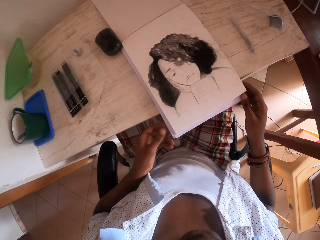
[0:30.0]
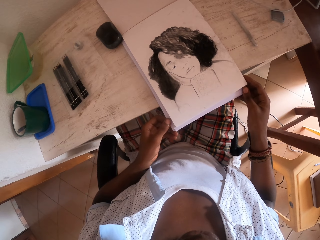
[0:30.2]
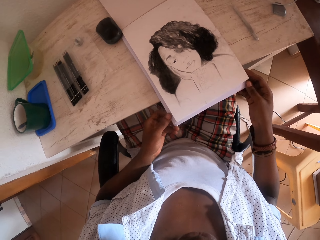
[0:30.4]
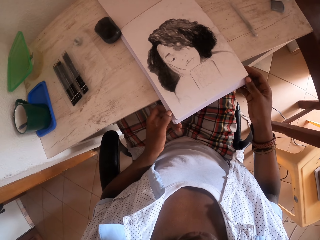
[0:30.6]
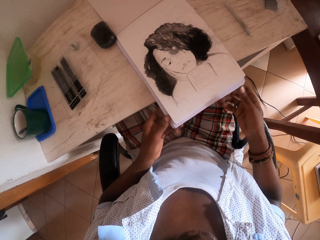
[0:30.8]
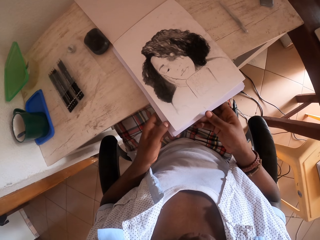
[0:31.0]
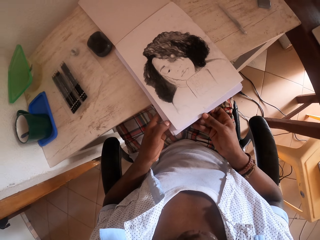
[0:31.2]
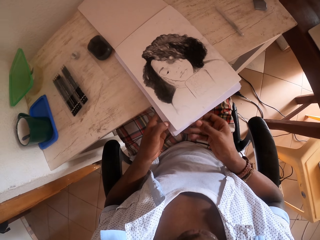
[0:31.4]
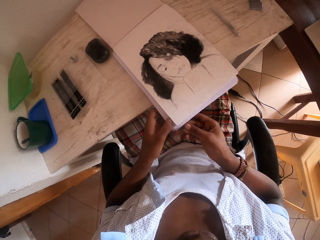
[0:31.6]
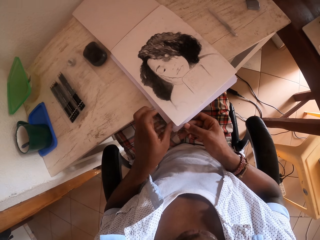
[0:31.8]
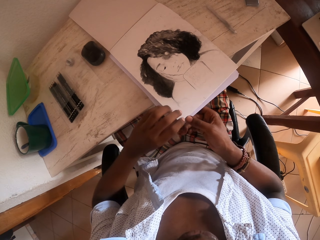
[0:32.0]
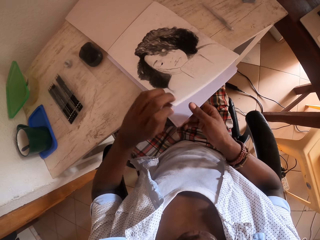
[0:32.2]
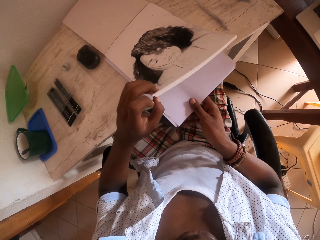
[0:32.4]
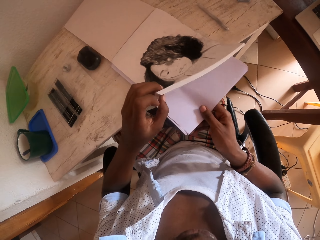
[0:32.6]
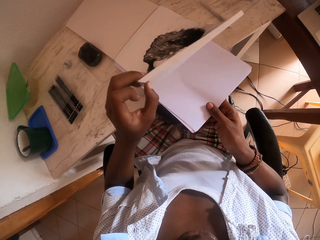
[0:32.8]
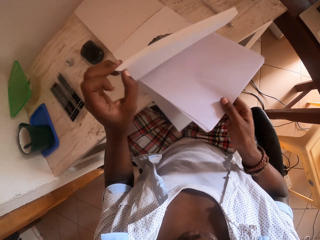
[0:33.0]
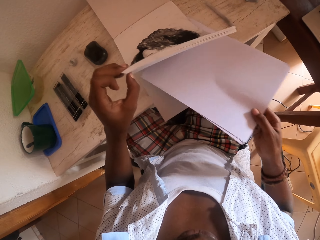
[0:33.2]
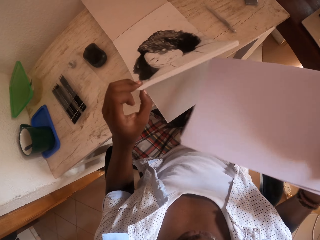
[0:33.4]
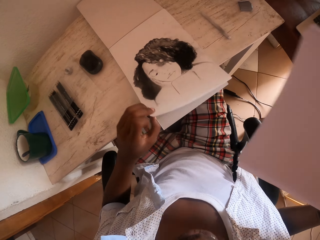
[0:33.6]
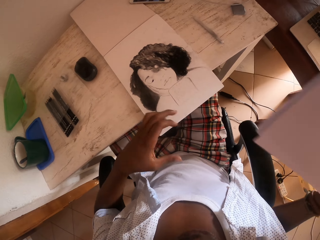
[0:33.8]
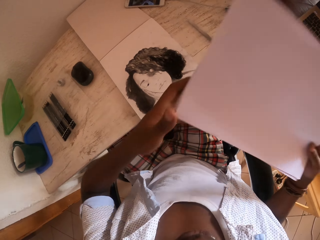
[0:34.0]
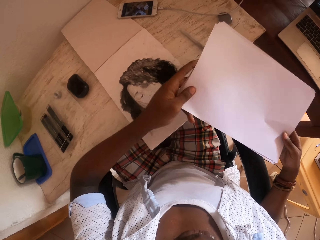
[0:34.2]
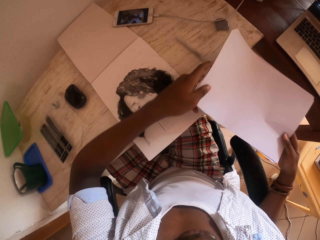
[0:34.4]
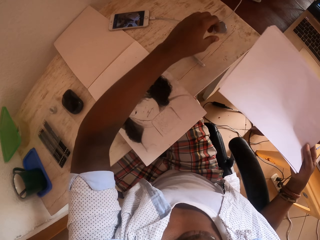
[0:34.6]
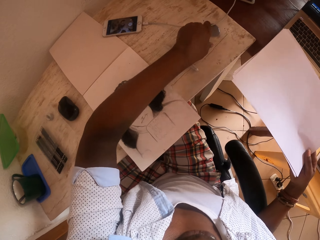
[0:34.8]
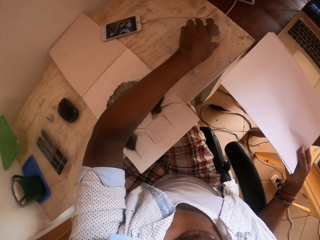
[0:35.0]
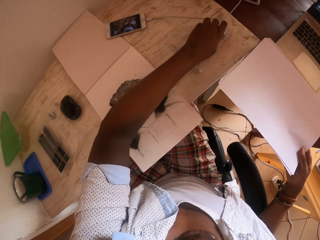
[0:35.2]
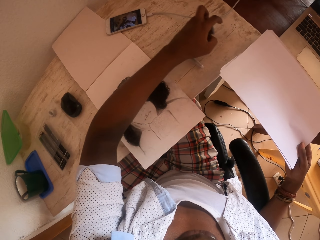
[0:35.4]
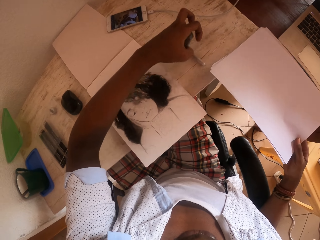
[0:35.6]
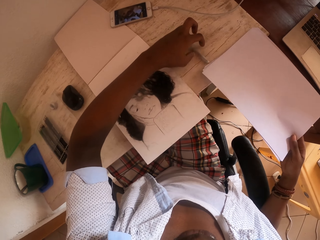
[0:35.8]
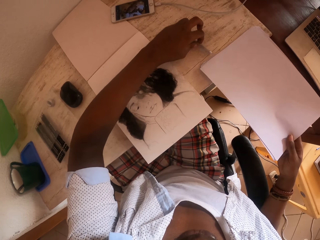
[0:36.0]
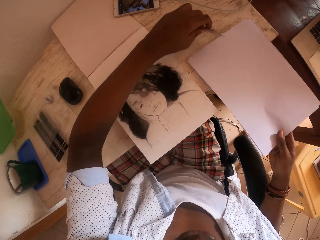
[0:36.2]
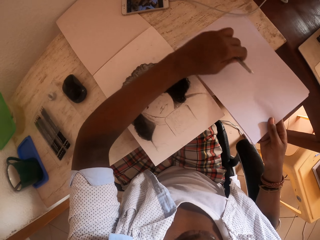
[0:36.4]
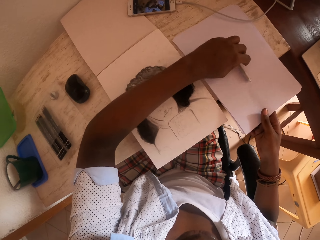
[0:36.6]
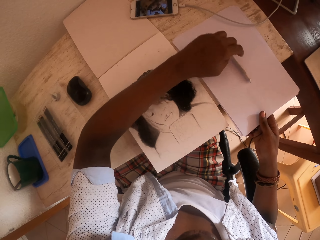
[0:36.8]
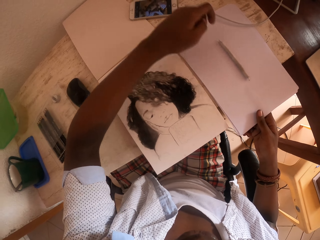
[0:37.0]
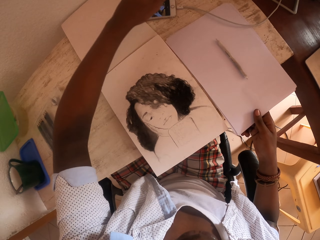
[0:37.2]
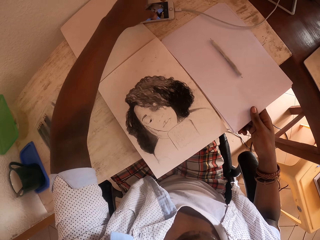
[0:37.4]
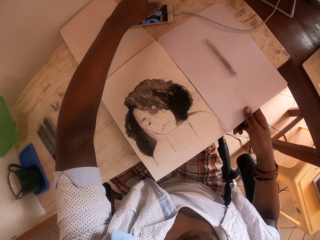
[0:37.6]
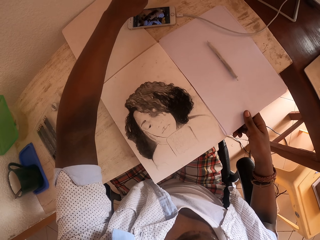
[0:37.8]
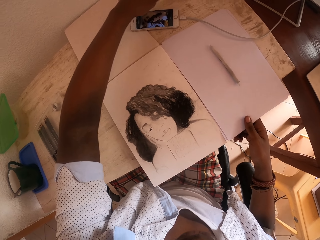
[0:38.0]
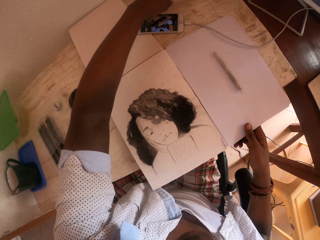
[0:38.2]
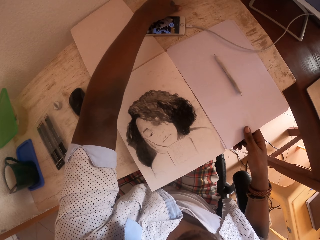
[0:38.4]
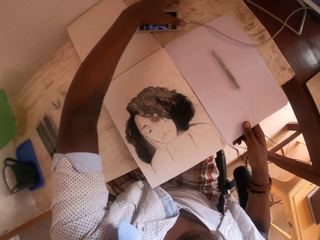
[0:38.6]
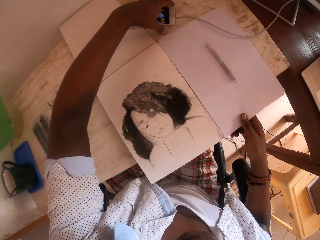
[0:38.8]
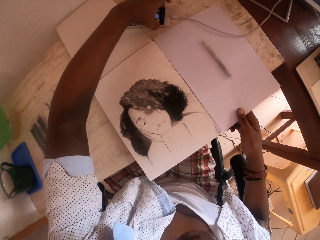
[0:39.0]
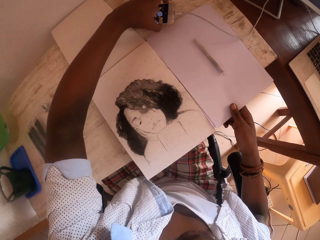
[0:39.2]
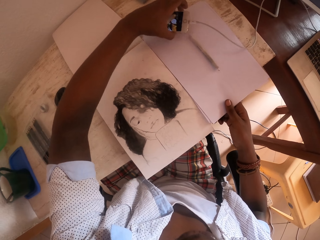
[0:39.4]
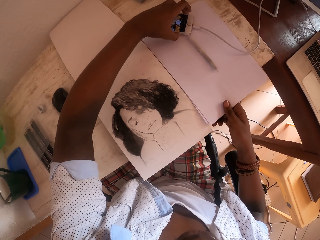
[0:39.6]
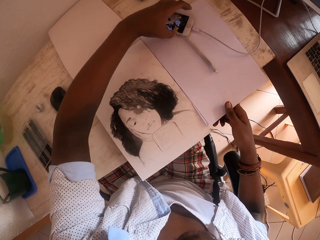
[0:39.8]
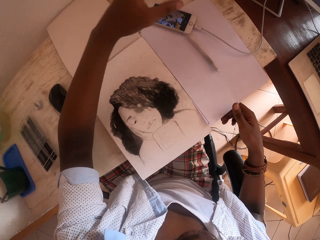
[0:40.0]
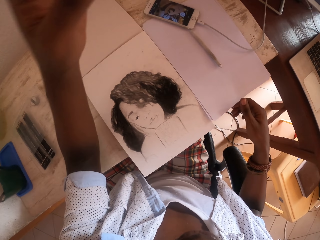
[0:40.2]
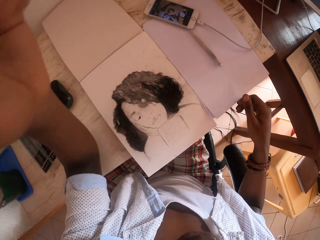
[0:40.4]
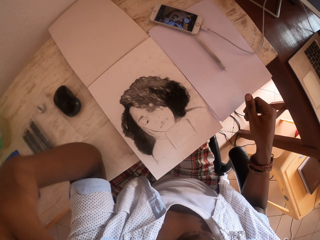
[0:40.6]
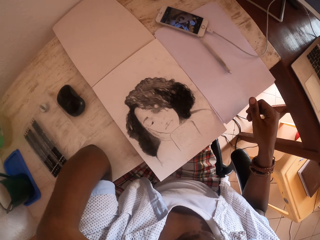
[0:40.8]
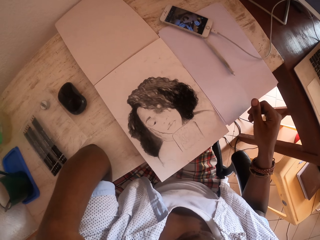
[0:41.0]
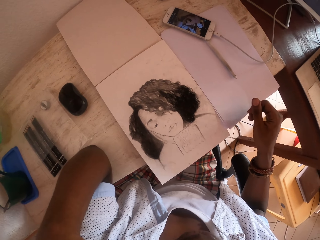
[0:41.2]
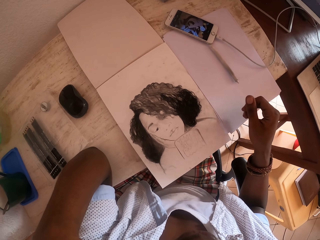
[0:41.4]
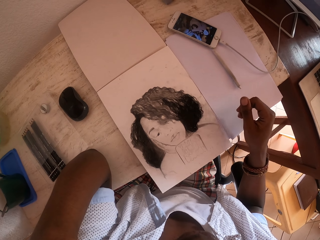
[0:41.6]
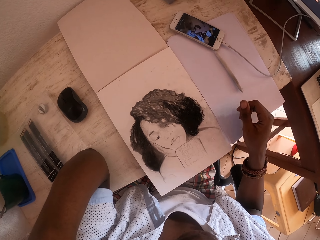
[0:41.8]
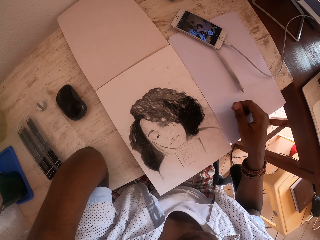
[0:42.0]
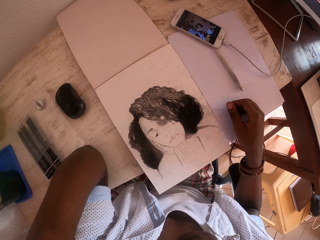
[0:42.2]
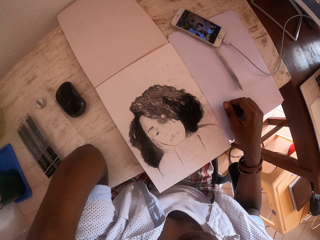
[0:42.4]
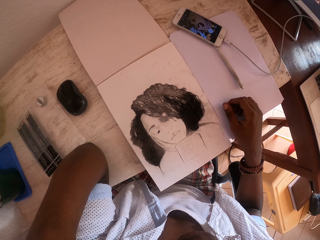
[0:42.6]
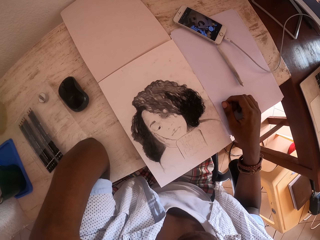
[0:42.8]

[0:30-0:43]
The camera wearer drops the left hand. They hold the drawing book with both hands. They remove papers from the drawing book. They open the drawing book with the left hand. They hold the papers in both hands. They pick the pen and sharpener from the table with the left hand. They put the papers on the table. They pick the pen with the left hand. They put the pen on the papers on the table. They pick the phone from the table. They drop something on the phone. They hold the phone with the left hand. They put the phone on the papers on the table. They raise the left hand.

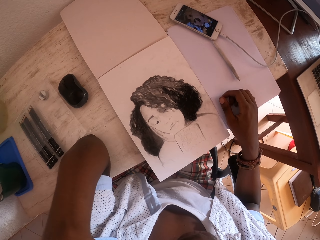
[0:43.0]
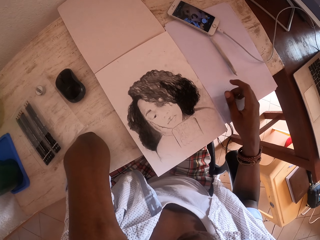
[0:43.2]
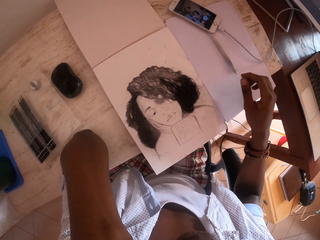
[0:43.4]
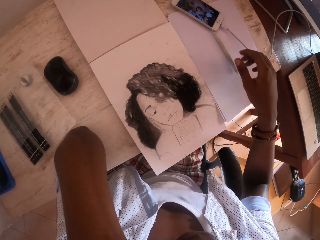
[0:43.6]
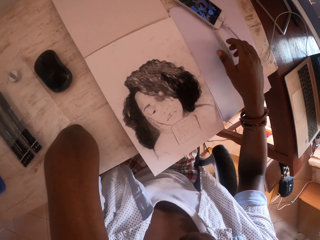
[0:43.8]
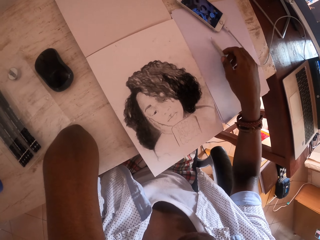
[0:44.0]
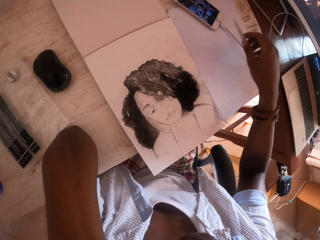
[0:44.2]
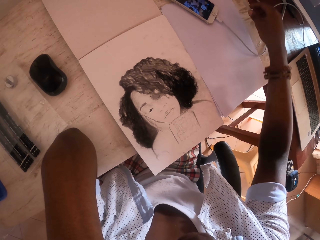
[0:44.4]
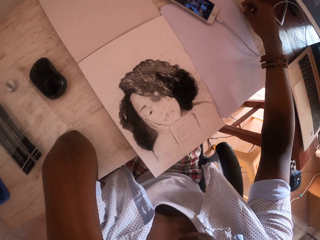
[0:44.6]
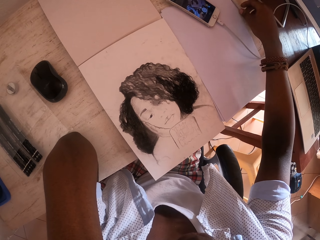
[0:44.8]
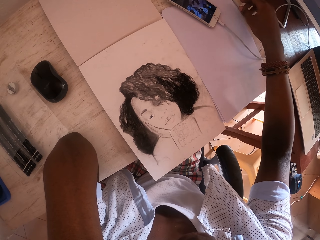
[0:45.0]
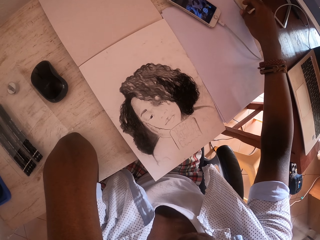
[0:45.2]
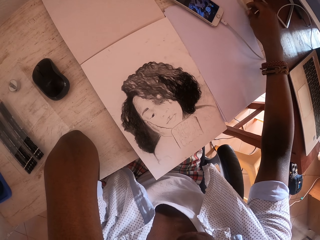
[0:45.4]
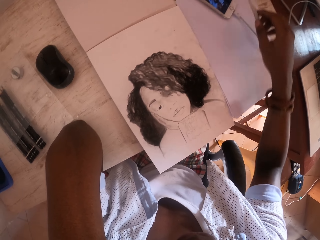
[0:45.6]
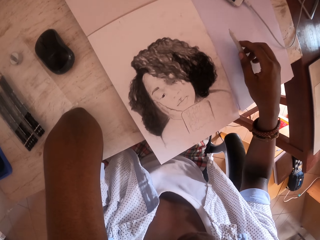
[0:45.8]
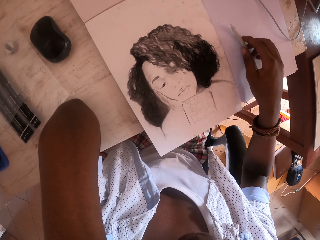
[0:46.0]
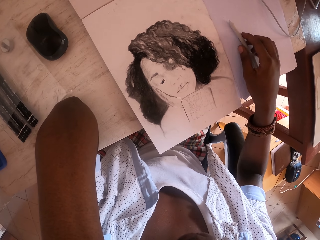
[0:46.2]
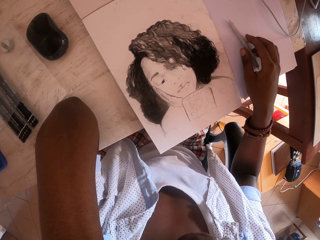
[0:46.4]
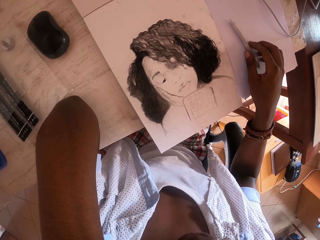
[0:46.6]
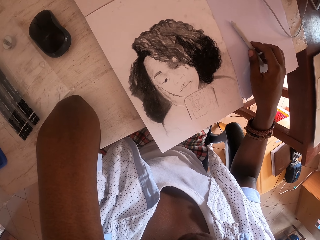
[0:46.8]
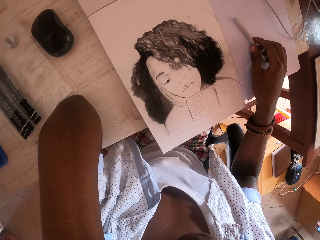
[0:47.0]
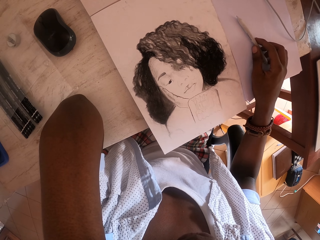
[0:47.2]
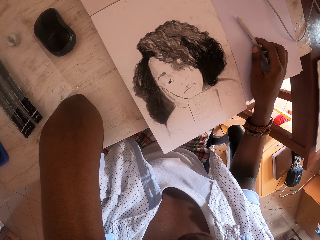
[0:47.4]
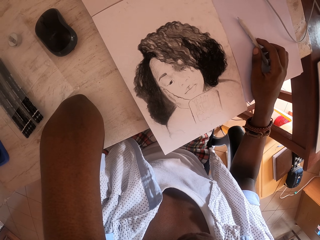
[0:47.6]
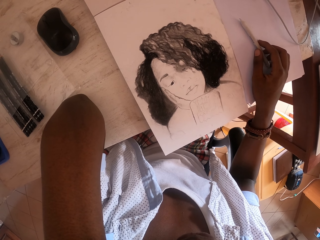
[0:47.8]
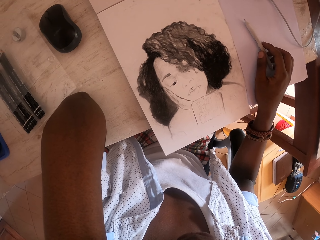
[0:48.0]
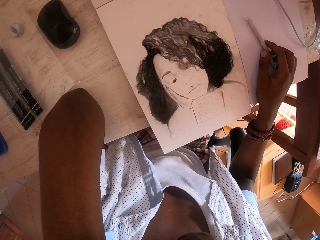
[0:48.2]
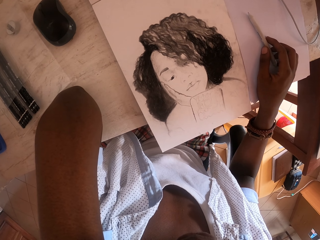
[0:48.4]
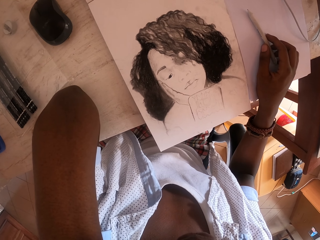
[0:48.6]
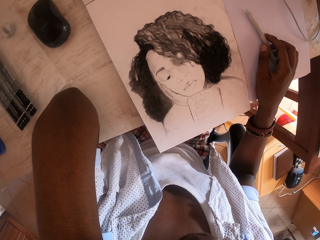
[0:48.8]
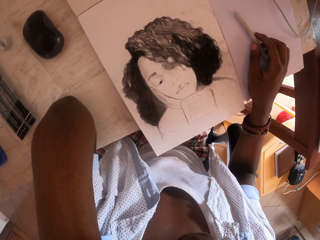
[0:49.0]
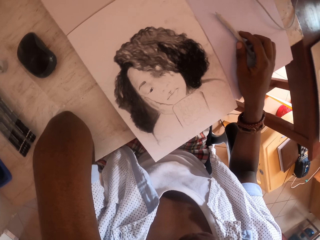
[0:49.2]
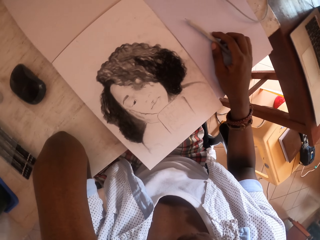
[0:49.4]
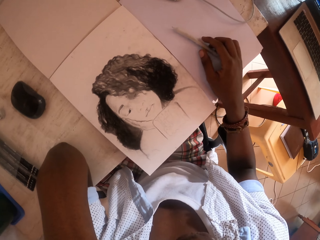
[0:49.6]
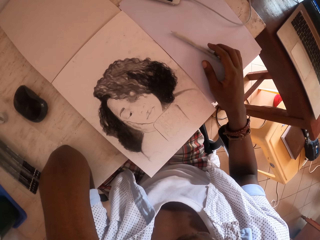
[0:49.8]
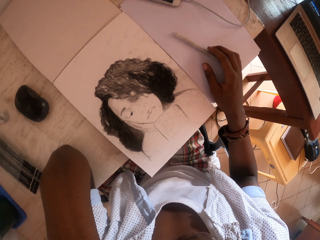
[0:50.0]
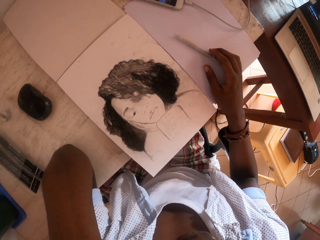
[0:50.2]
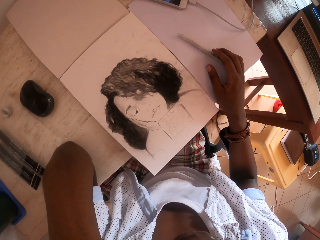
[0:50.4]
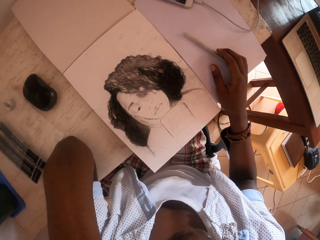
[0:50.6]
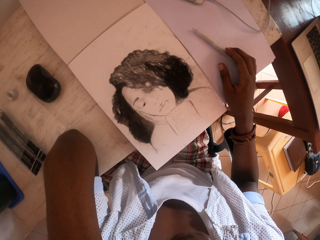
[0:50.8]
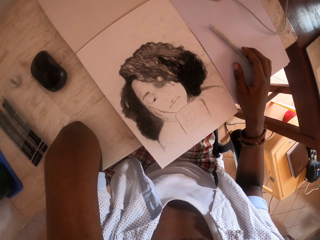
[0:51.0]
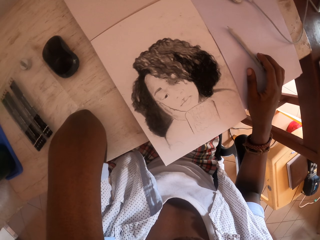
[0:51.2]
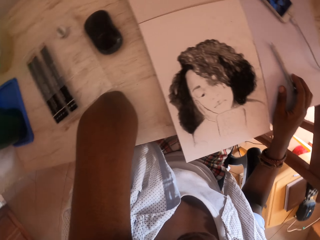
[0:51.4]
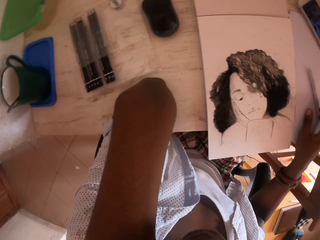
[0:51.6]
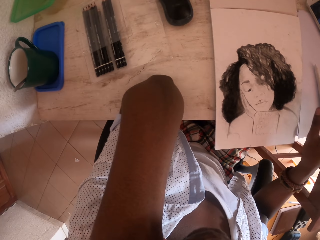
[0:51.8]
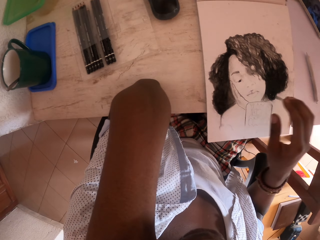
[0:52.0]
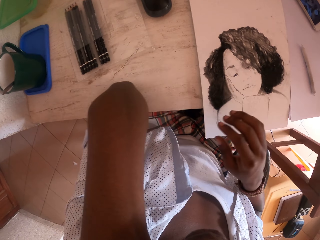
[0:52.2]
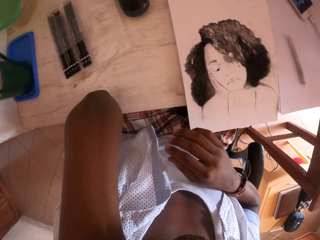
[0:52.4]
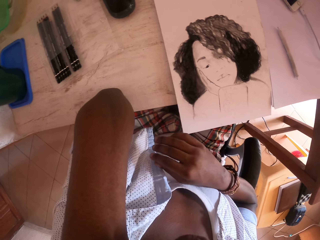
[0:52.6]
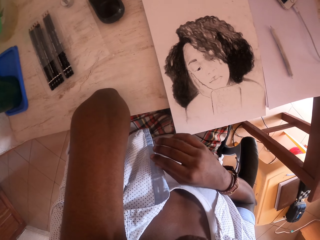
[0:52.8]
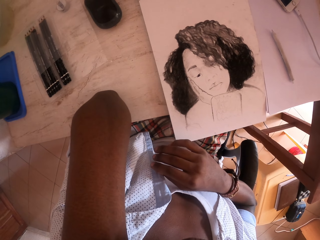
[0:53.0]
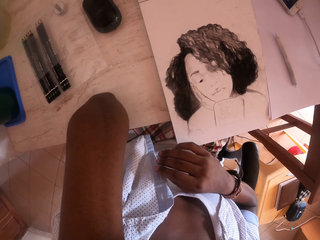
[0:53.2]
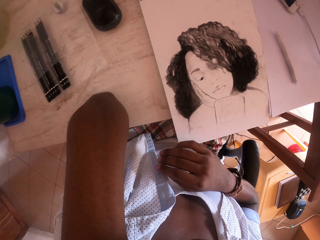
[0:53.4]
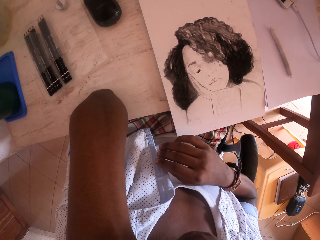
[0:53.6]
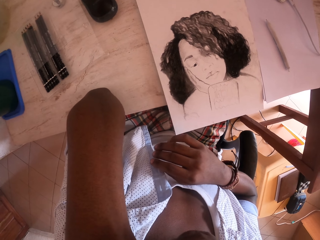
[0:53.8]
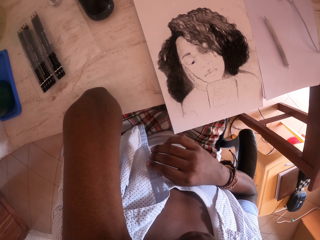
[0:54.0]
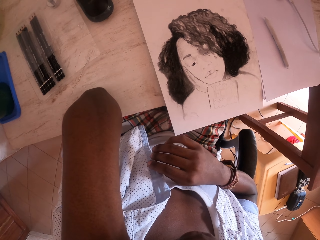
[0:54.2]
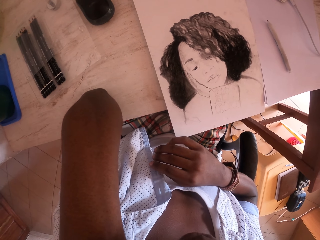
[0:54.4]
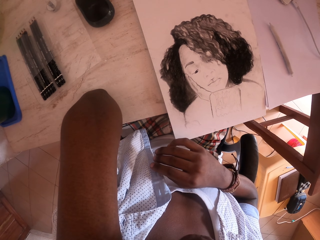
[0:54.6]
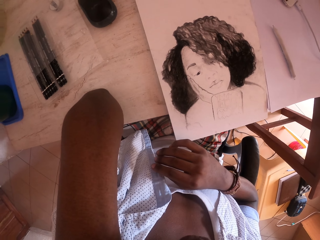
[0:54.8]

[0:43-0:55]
The camera wearer picks the pen from the table with the right hand. They put the pen in the right hand on the table. They stare at the drawing on the table. They move the pen on the paper. They look around. They raise the right hand.
